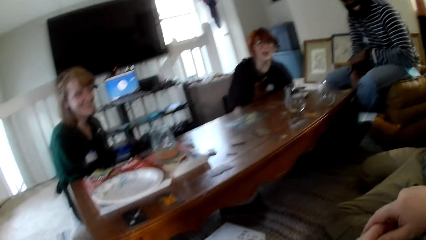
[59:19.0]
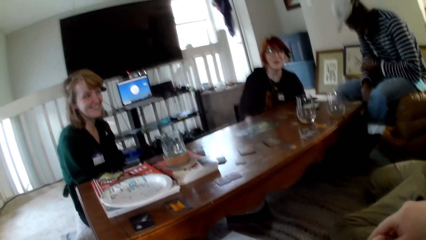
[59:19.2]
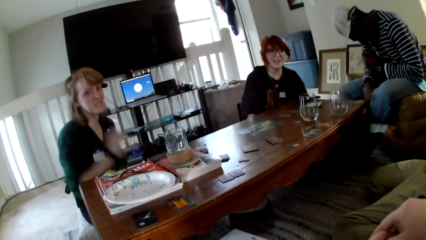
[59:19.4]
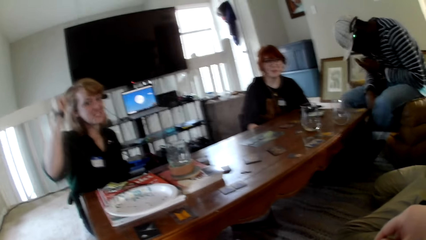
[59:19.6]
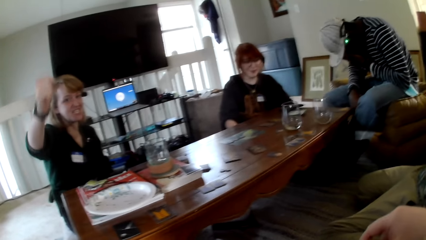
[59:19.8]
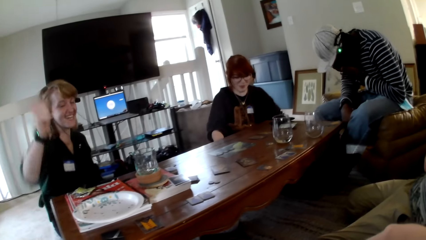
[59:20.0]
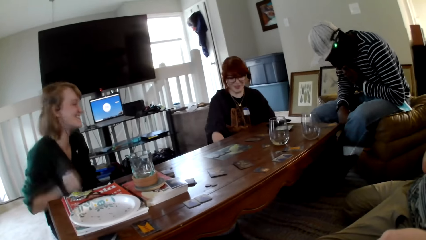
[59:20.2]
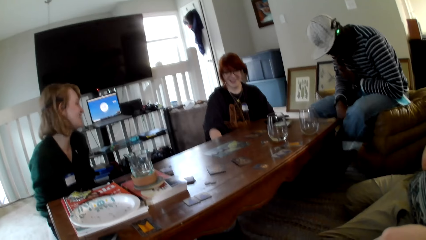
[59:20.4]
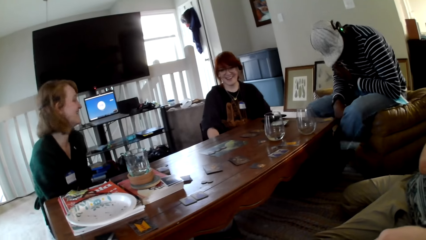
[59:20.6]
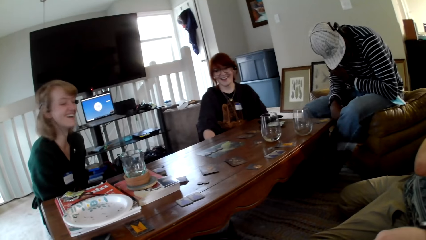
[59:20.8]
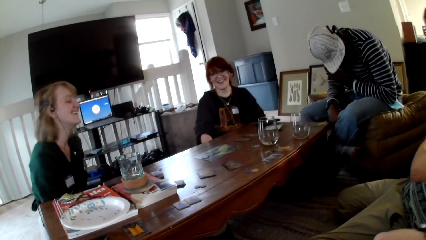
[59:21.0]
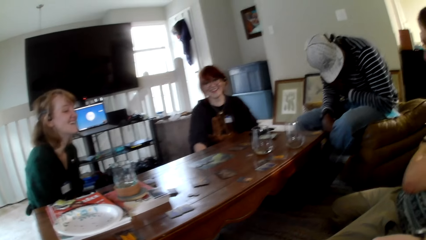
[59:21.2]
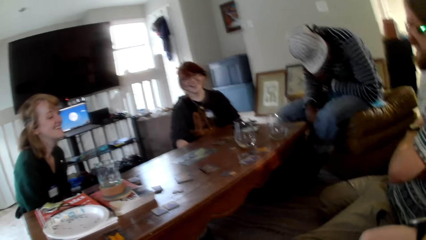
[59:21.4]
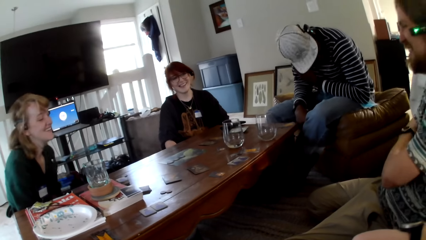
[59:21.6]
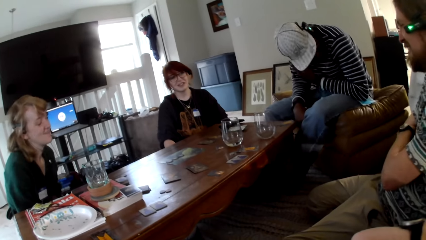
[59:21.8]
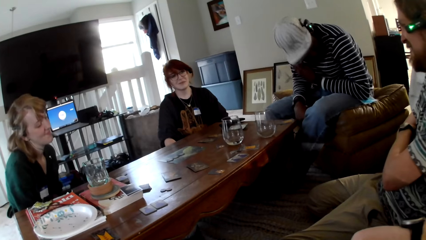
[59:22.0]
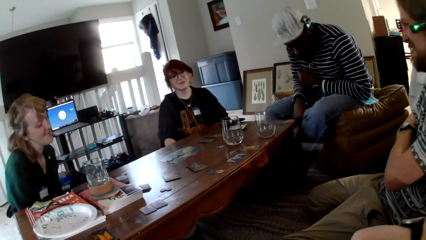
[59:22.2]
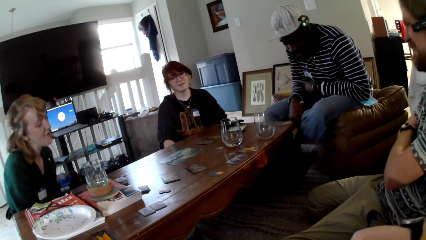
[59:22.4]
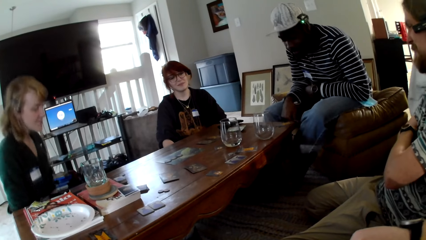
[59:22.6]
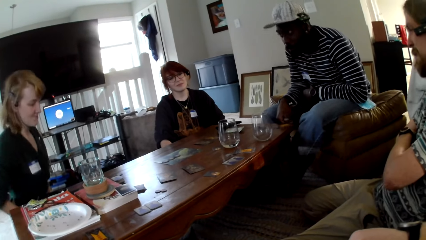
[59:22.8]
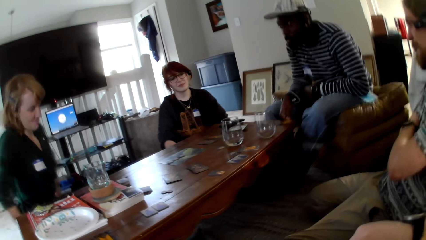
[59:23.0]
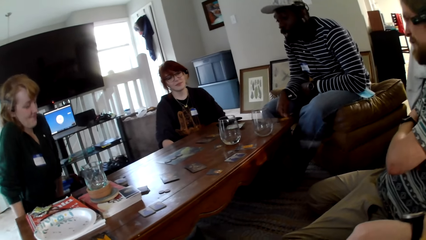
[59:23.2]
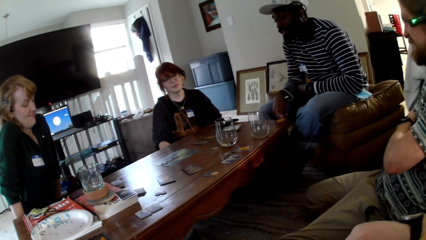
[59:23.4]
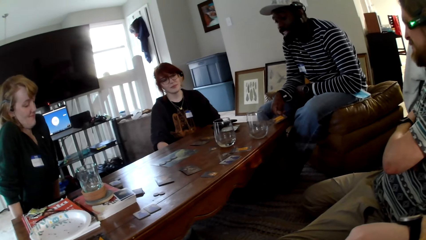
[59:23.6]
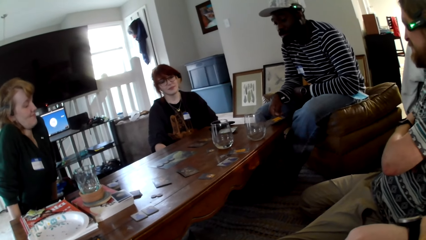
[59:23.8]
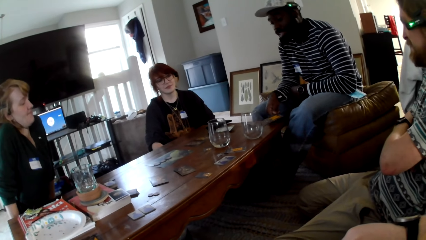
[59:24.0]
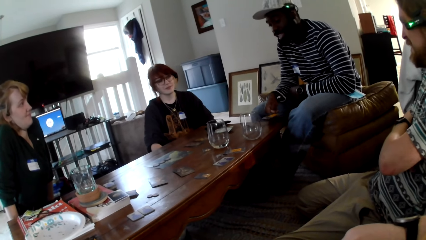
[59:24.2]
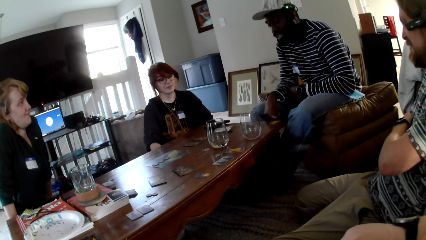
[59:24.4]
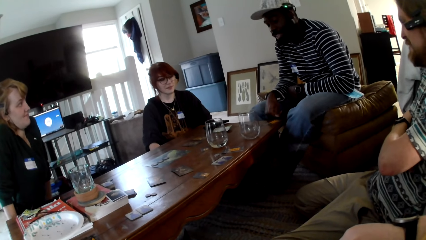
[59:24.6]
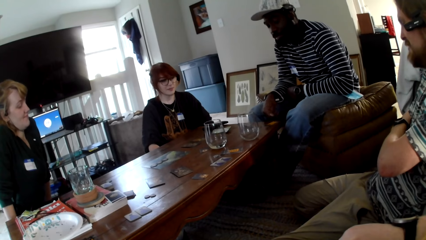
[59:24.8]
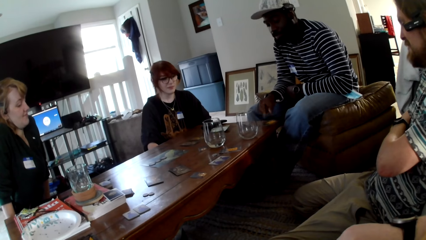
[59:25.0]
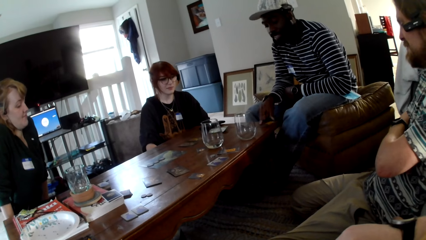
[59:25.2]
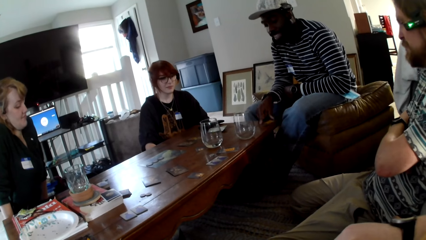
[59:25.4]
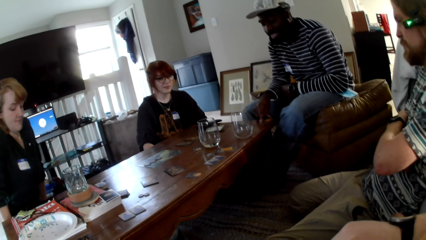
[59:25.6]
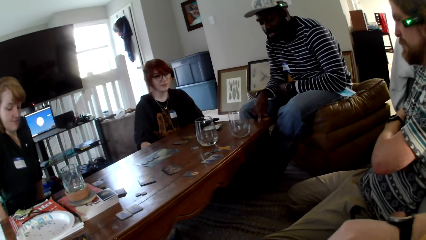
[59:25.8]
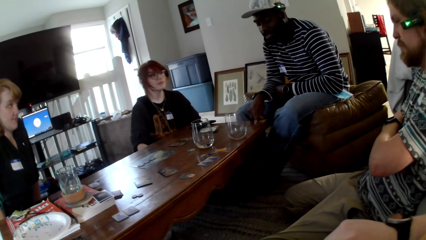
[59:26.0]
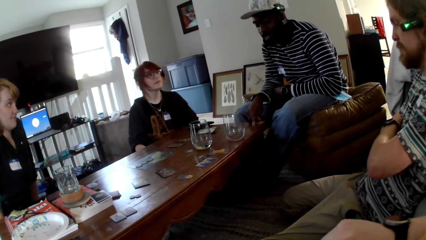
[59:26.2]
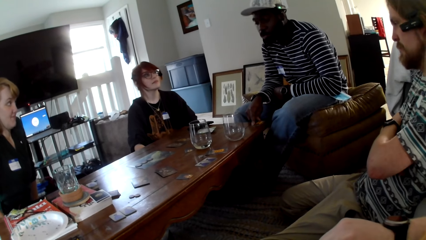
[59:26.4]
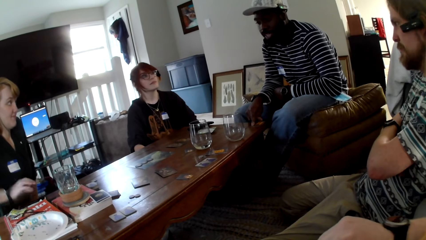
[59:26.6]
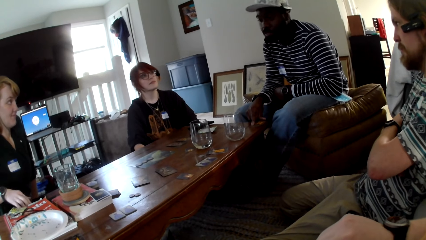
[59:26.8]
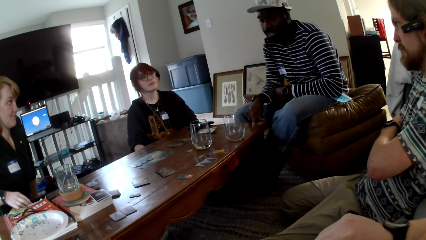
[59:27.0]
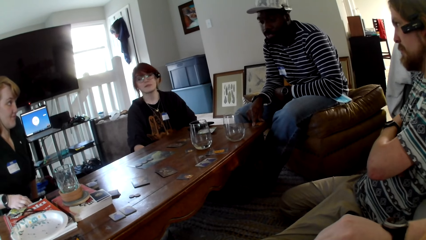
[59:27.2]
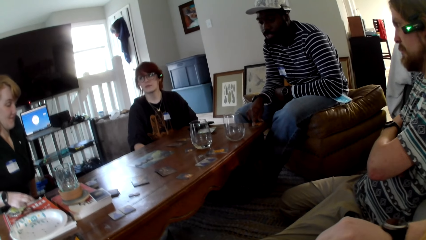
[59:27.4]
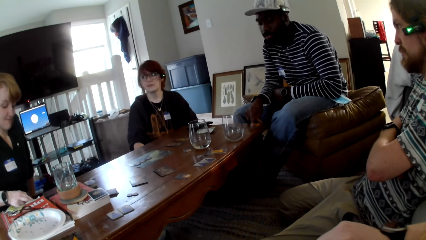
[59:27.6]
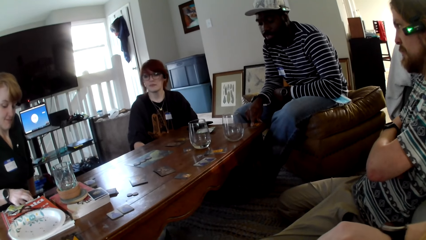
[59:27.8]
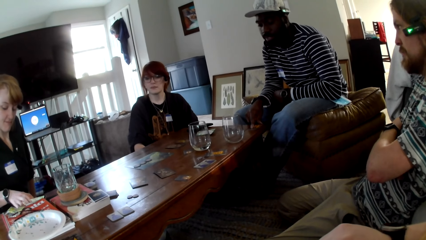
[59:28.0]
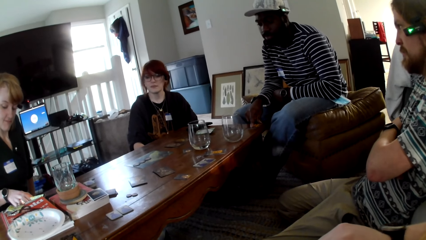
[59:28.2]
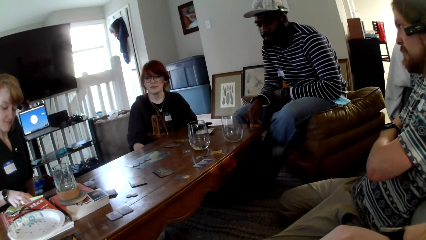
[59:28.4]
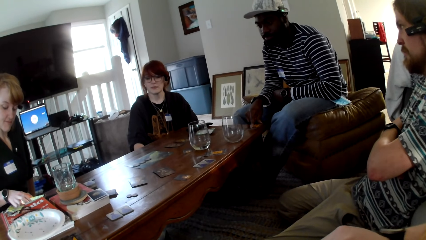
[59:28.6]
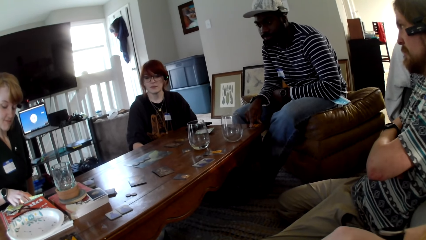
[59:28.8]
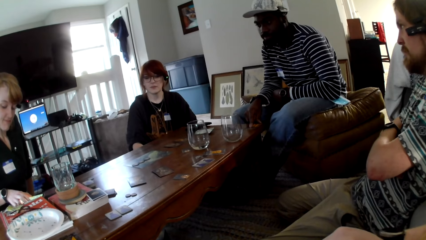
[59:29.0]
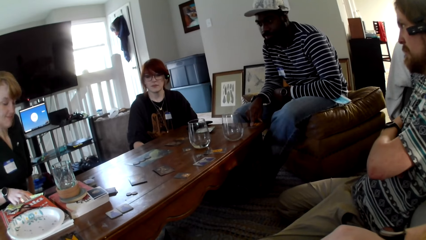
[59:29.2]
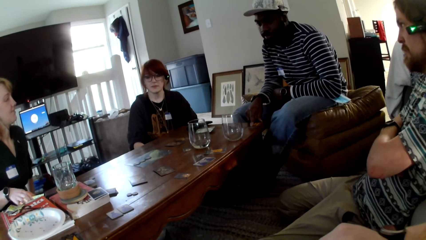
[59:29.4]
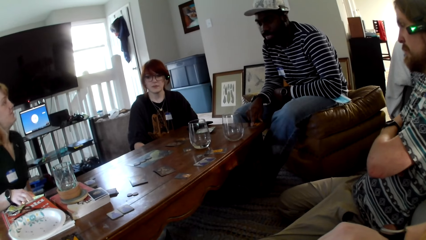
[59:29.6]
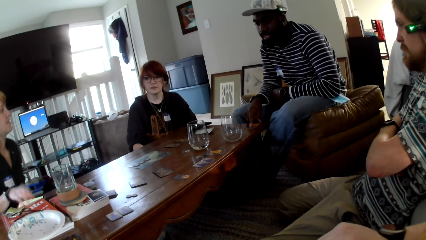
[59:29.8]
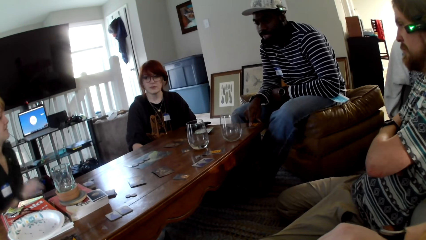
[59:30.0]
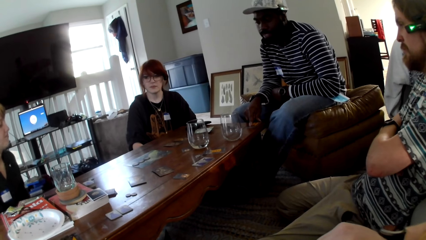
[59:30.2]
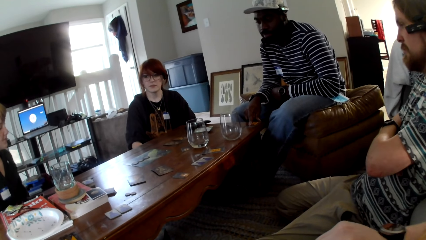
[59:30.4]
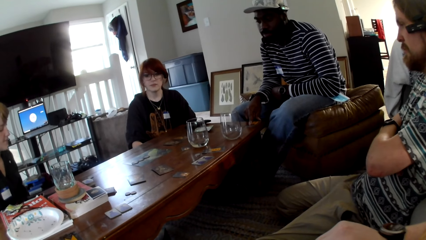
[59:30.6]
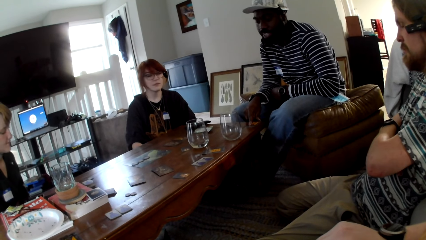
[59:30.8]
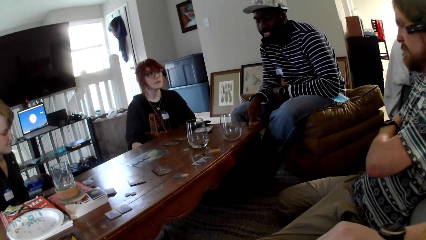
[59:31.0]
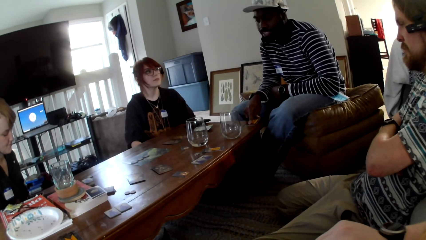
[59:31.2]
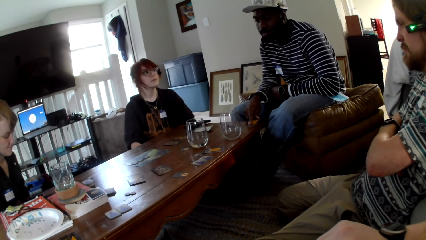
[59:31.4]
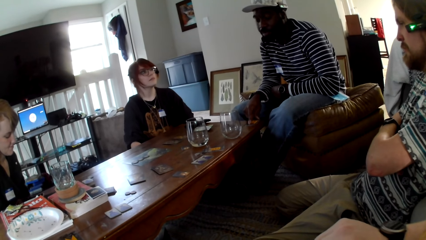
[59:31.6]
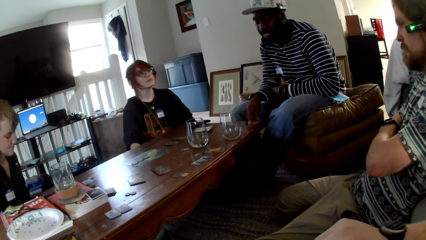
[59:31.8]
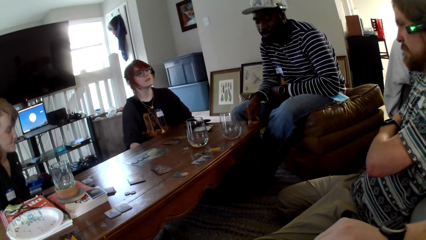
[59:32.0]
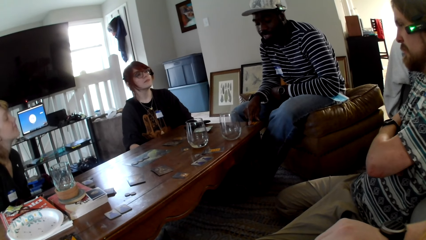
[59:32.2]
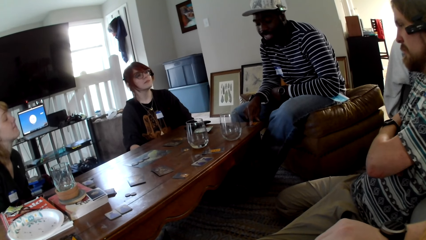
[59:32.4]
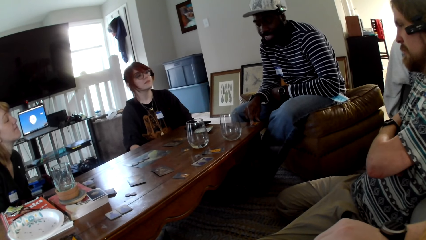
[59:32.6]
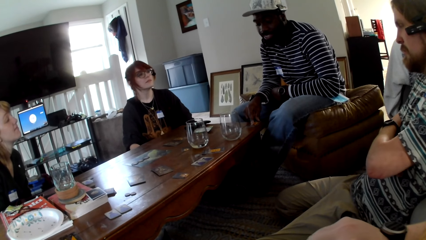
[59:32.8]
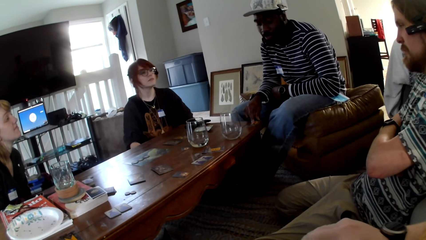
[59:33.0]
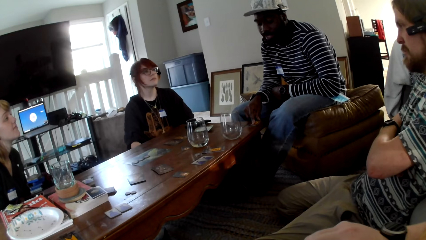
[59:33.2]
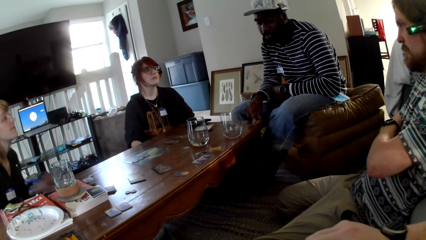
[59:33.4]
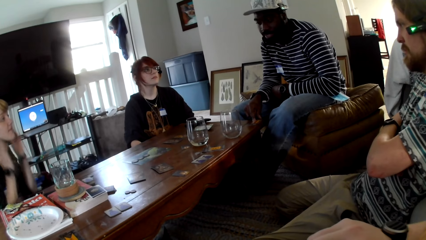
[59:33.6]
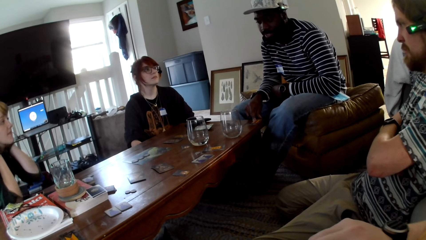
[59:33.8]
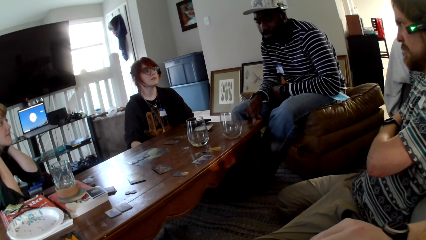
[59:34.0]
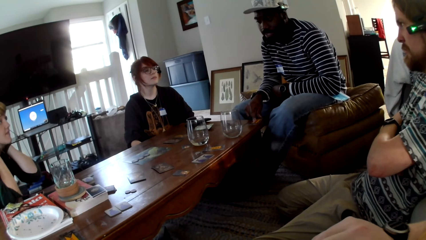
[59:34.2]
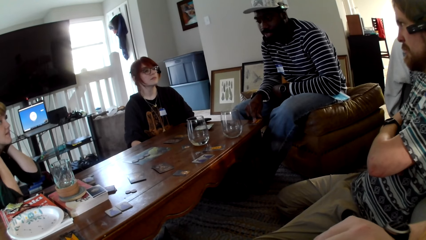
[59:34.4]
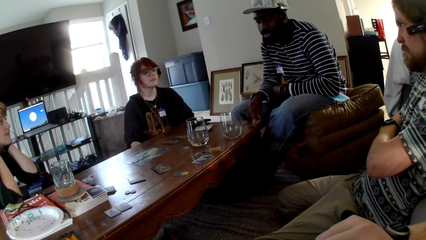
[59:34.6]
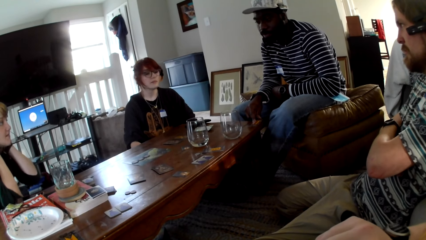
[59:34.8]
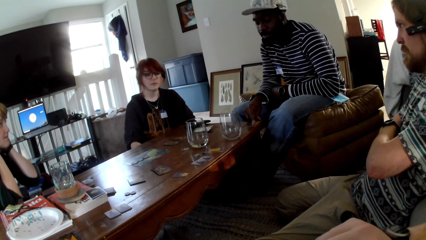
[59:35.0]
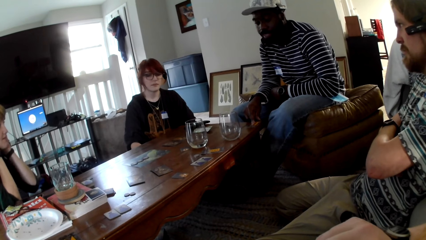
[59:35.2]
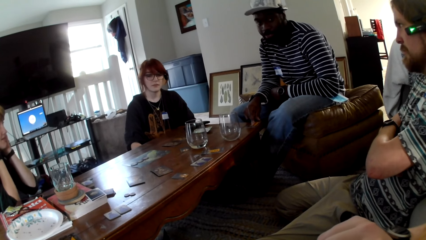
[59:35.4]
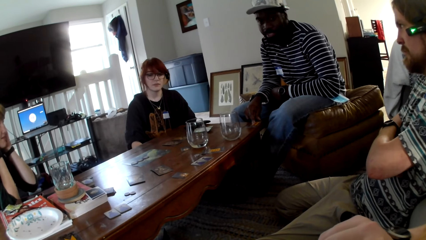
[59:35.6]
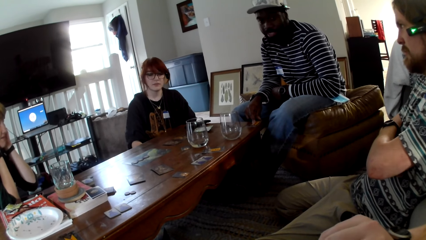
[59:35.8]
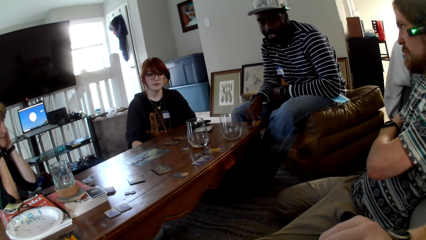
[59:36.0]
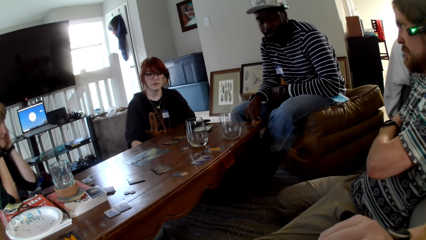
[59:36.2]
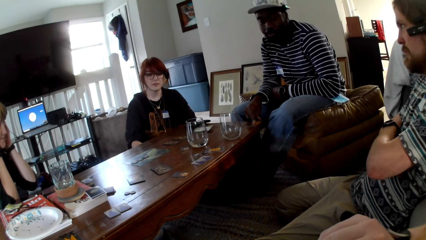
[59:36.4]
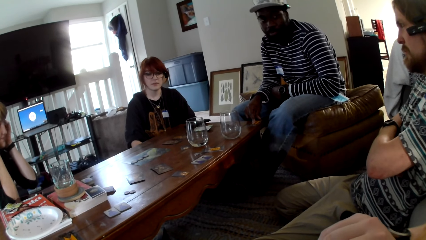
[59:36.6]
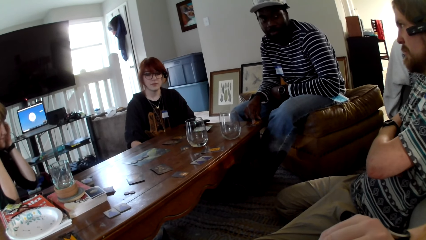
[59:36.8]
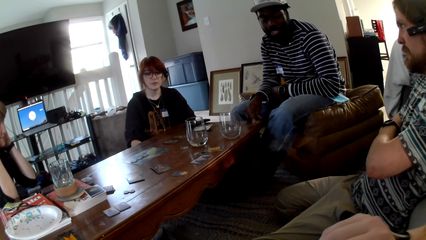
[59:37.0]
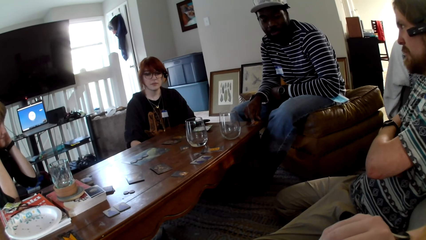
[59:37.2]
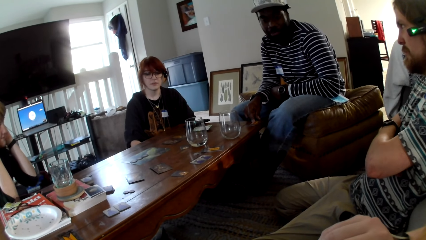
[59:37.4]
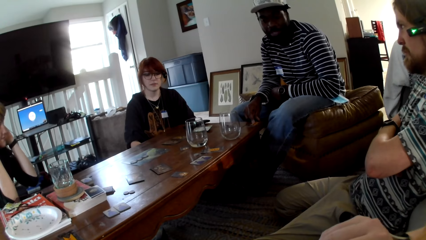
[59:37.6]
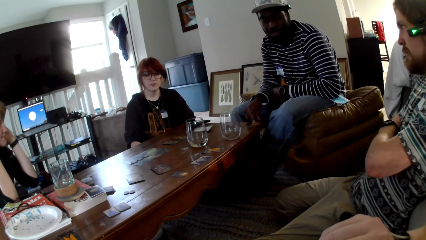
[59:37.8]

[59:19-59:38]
A woman lifts a hand up. A man talks to the camera wearer, a woman, another woman and another man. A person moves his right hand and talks. The woman touches herself. The man talks to the camera wearer, the woman, the other woman and the other man.
